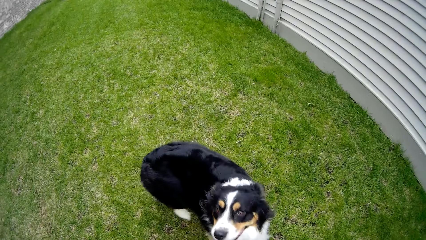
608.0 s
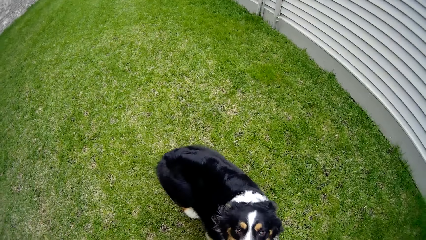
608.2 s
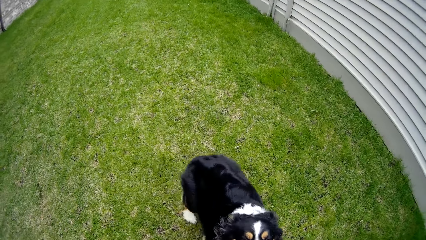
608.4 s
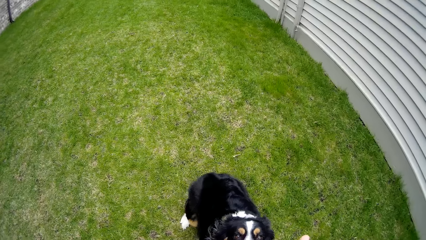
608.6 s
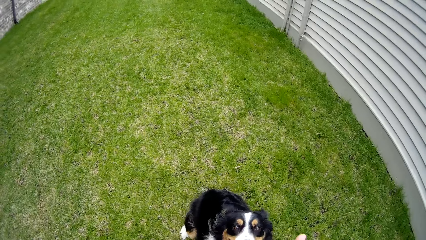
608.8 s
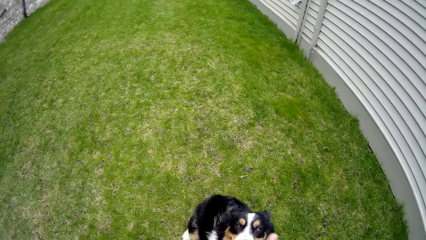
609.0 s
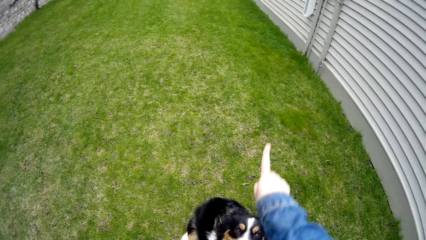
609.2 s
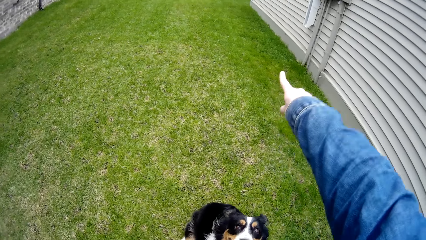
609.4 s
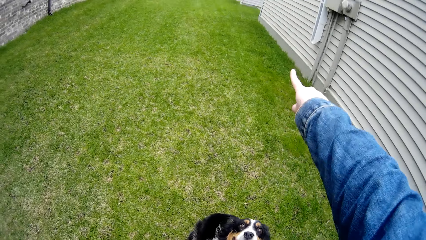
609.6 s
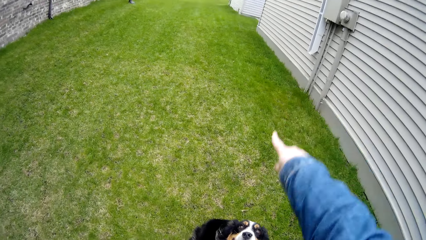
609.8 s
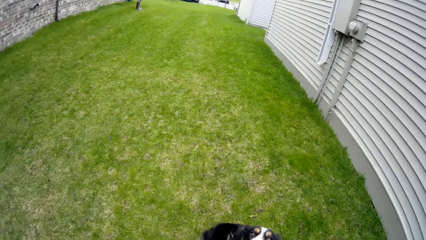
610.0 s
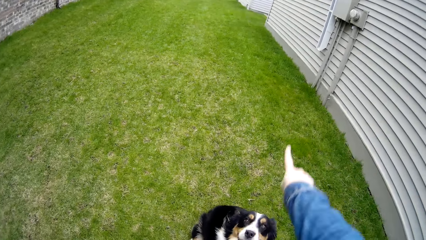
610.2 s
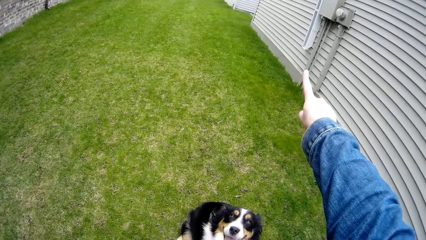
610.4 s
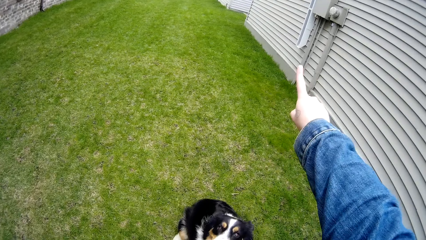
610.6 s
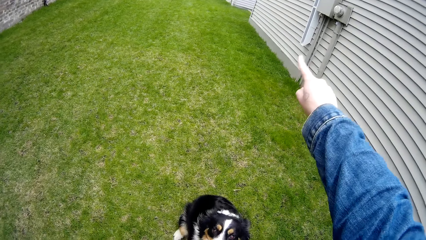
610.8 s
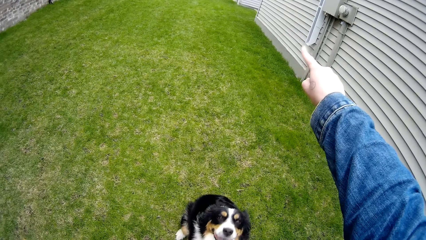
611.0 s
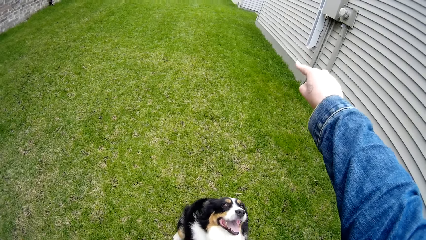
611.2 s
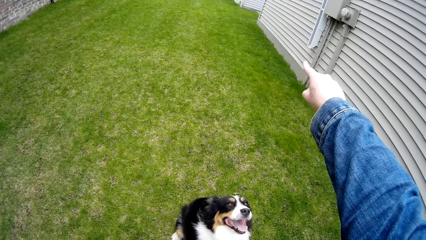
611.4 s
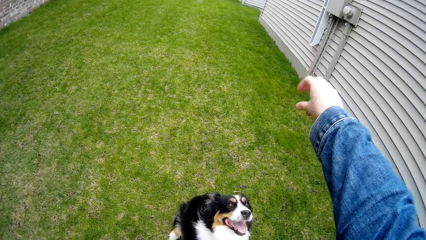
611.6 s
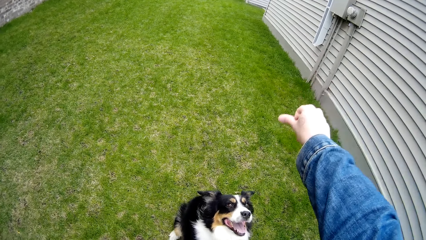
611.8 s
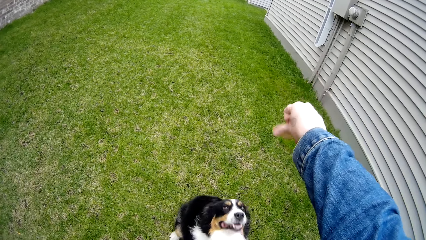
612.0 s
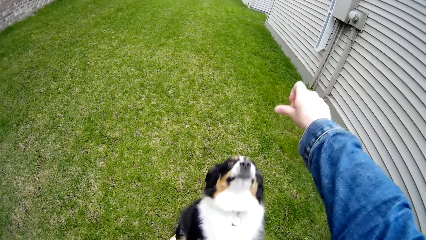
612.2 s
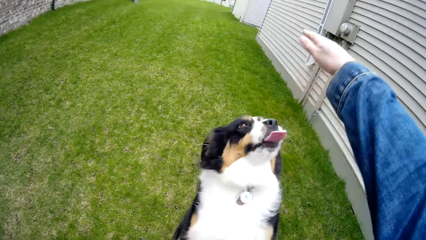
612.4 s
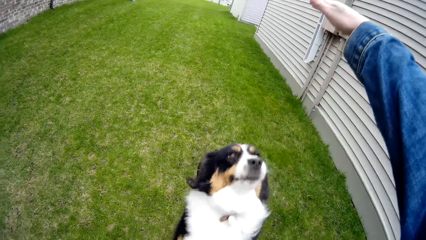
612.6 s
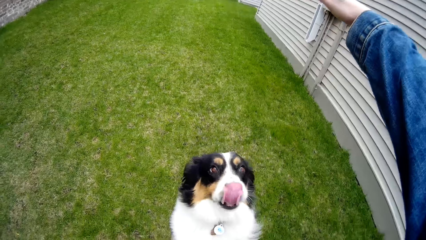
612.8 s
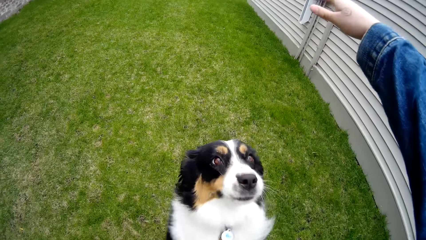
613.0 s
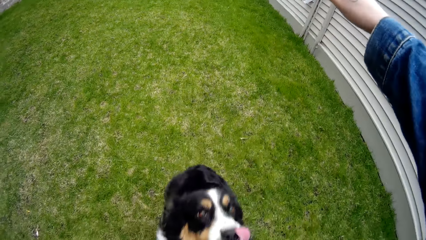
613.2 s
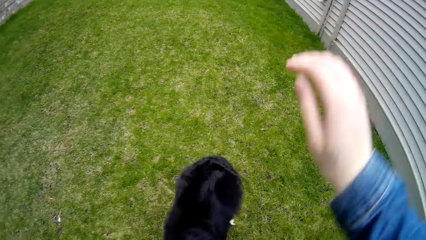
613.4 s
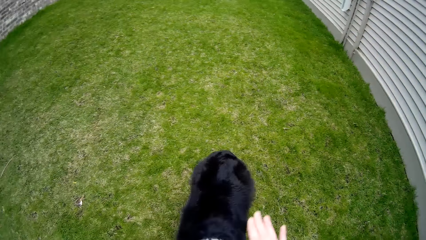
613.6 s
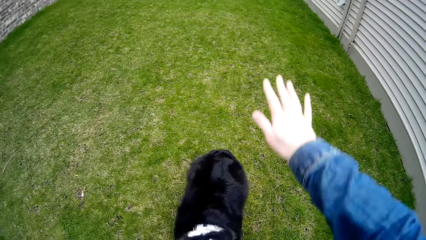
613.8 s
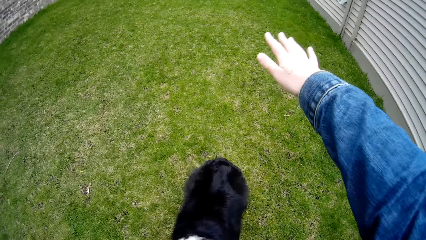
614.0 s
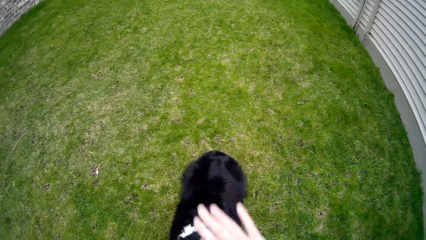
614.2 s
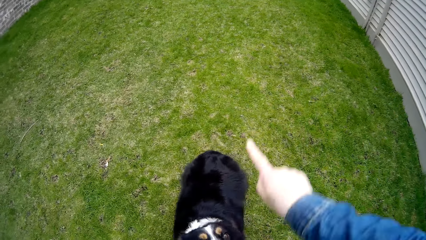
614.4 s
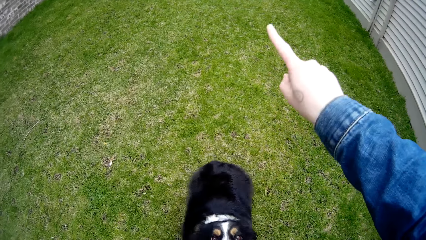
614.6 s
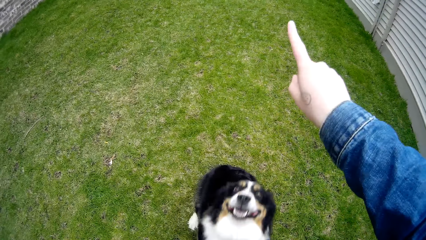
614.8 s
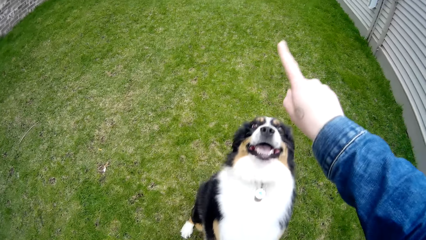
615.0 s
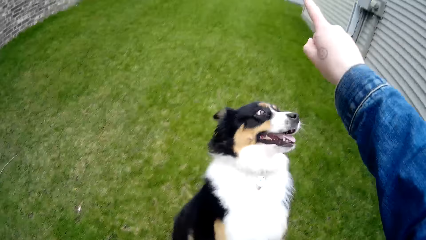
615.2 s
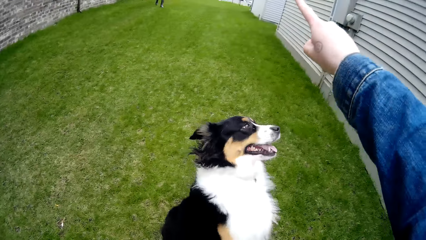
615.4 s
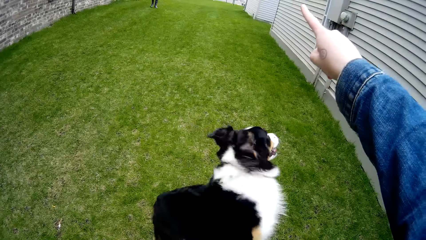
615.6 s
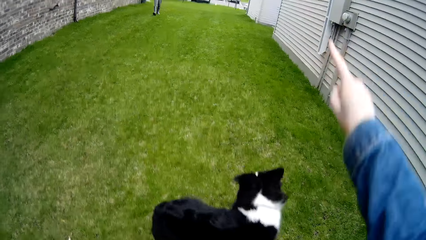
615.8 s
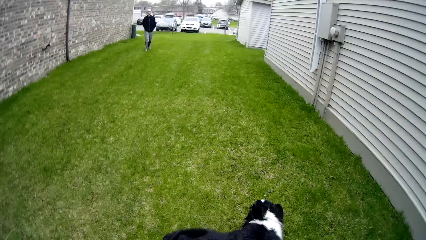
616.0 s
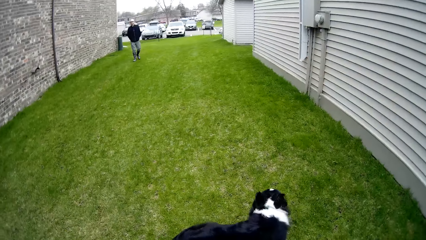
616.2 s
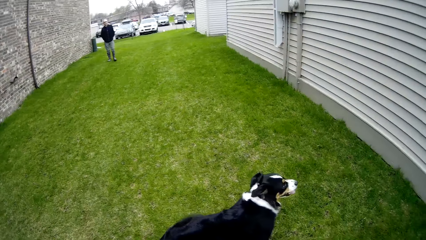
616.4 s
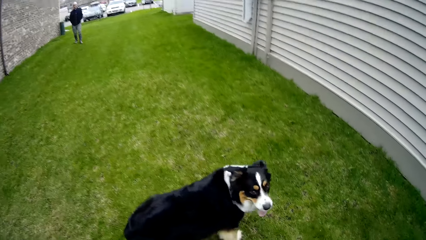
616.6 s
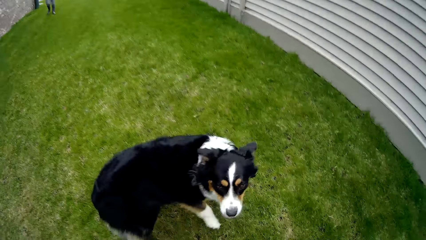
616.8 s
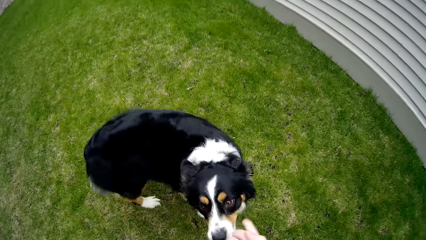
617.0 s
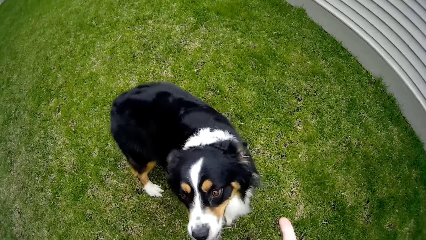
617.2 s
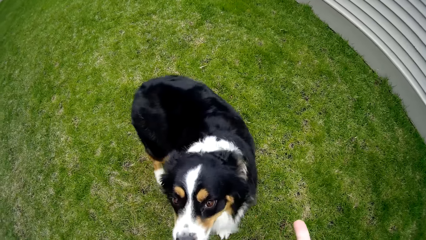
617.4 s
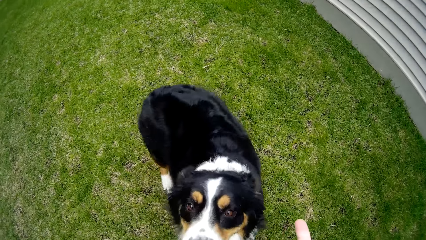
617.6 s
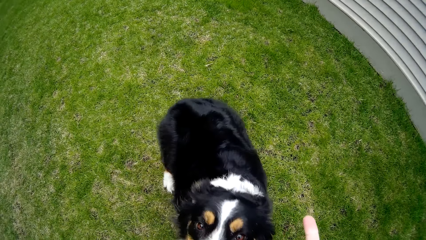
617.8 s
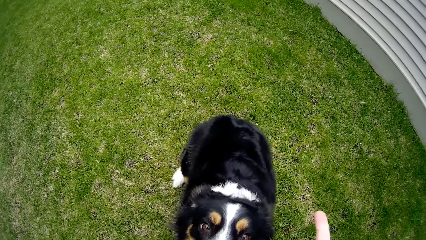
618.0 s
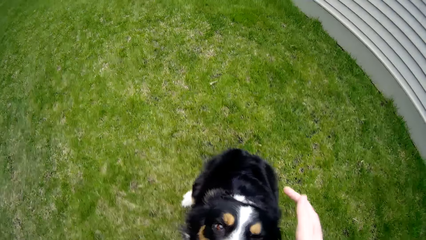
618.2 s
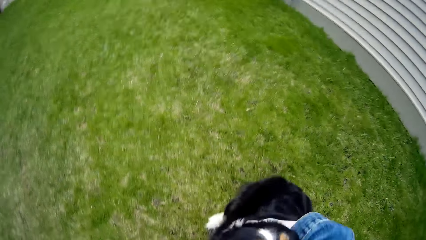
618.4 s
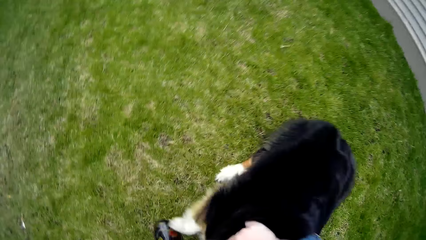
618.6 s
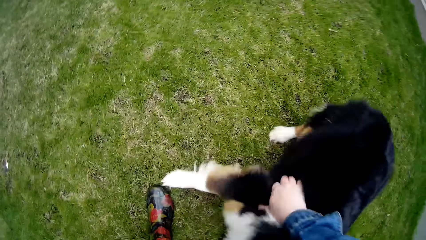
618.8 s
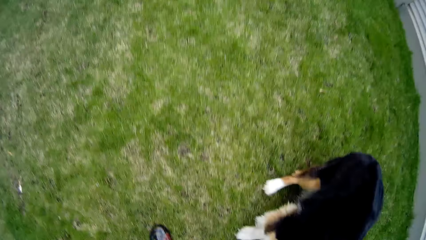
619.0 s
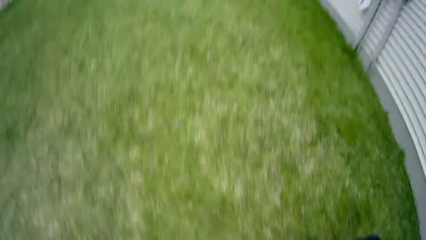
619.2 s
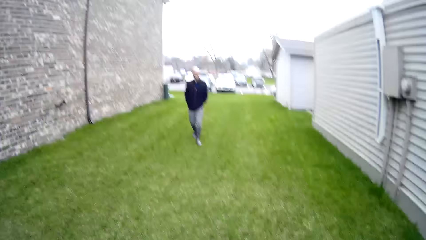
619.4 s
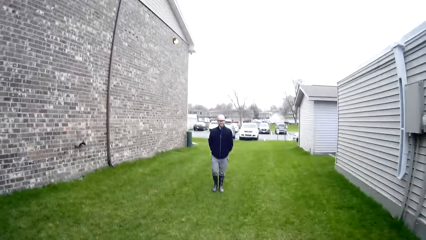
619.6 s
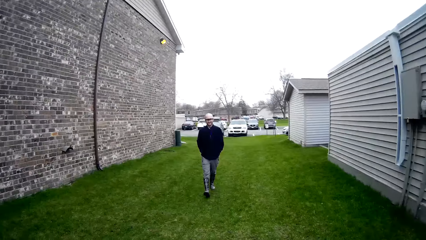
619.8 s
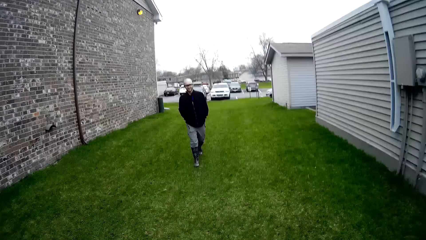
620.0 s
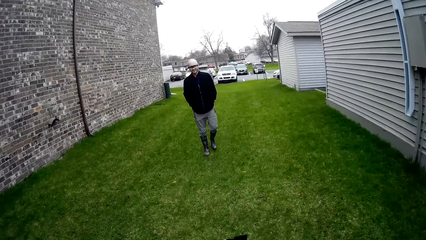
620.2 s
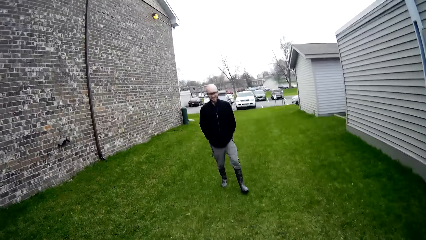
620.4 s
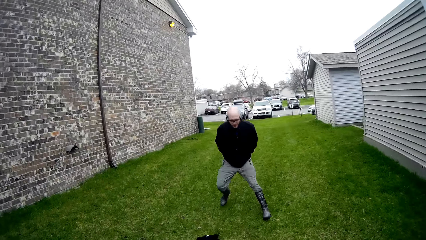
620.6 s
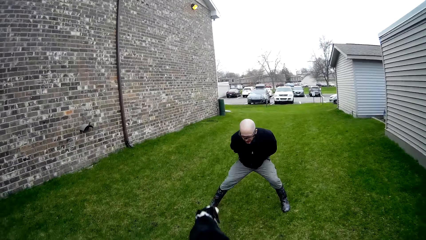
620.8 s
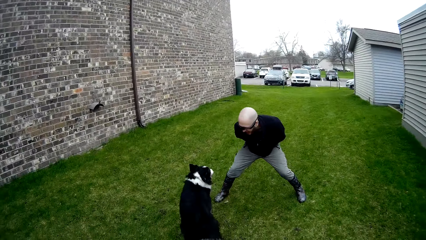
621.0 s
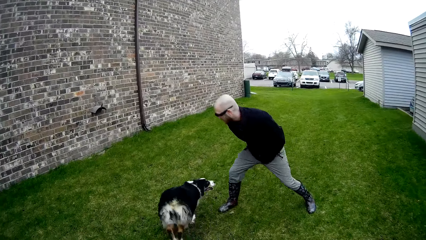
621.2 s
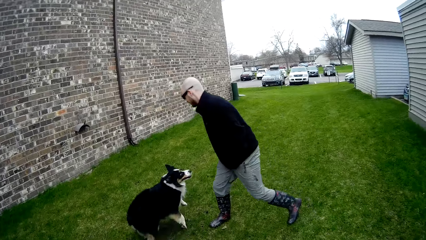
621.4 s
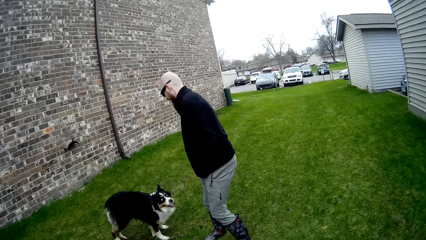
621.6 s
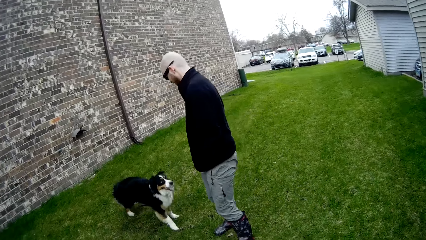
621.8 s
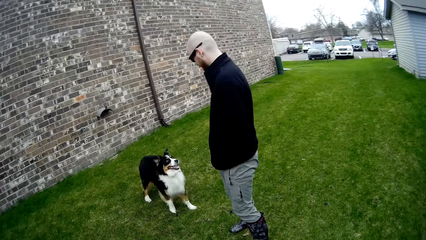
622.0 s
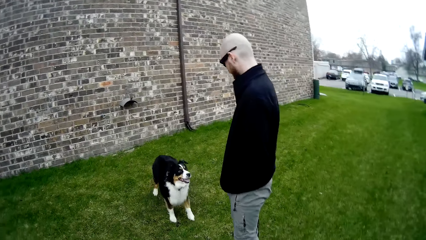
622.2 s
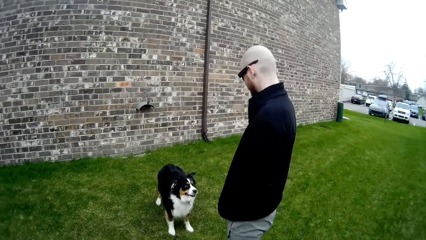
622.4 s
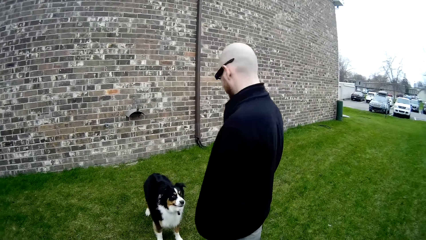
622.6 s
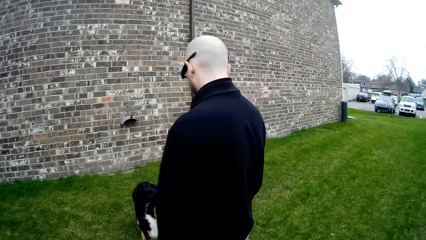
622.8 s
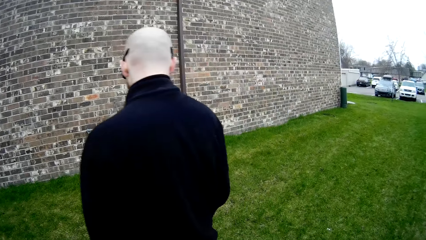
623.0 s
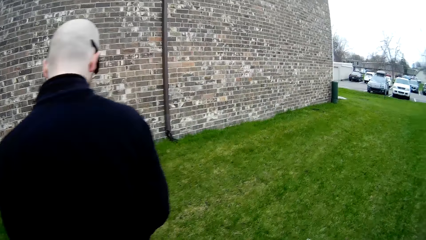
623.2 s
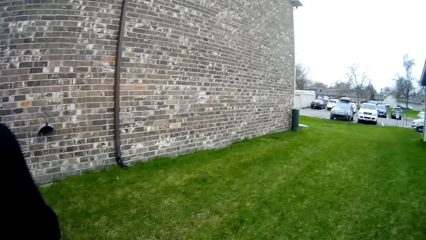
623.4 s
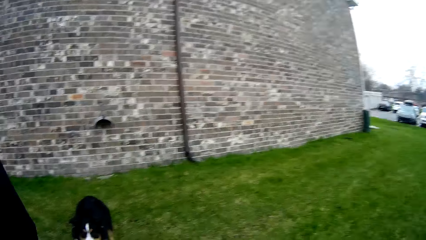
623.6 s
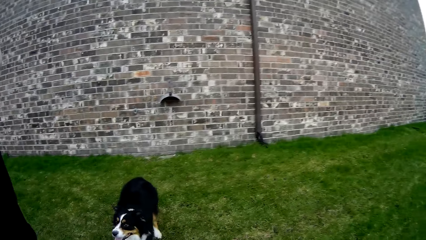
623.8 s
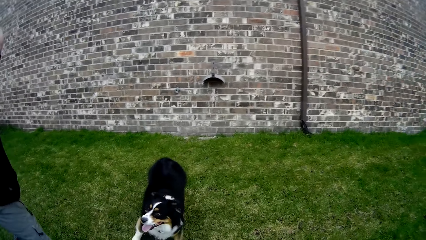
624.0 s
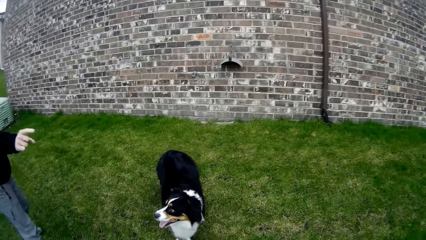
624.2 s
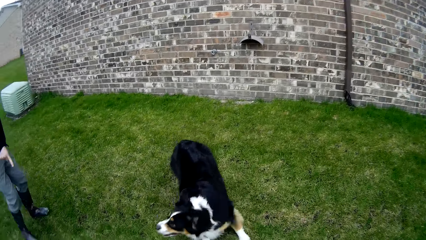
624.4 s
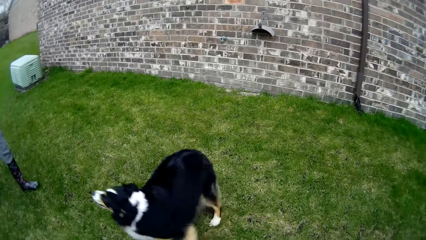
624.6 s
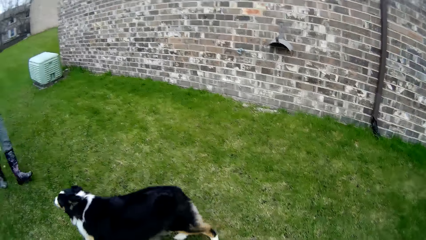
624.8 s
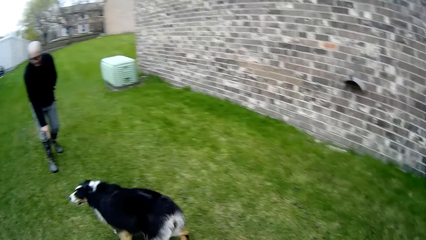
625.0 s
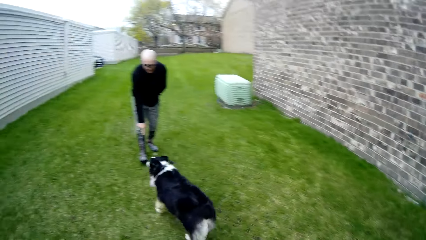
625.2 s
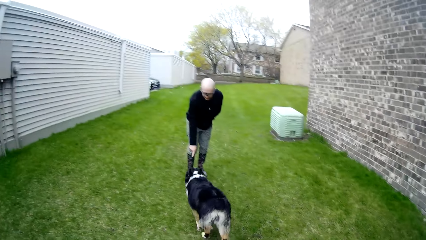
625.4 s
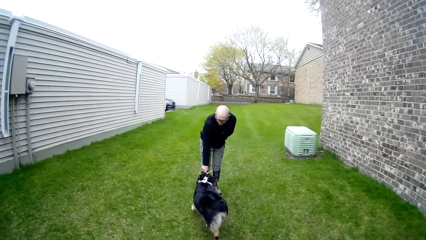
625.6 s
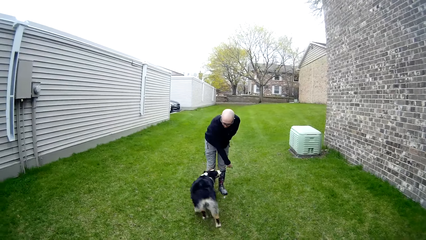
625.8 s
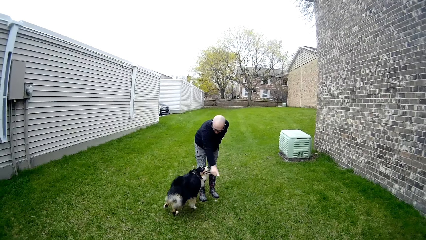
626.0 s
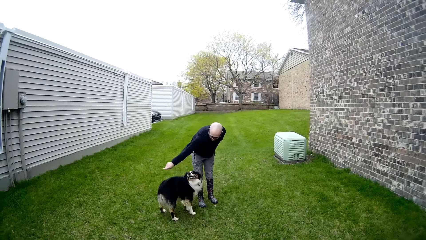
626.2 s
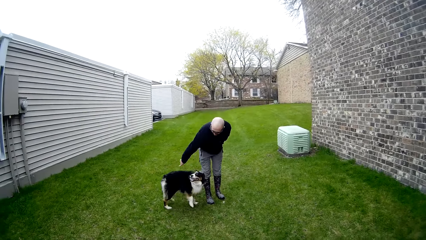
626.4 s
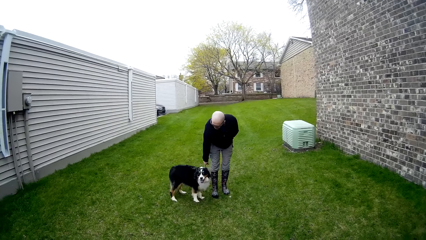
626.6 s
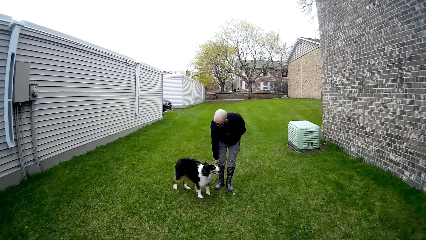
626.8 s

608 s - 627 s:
The camera wearer pats the dog on its head with her right hand. She stares at a man. The man plays with the dog and interacts with the dog through his right hand.
